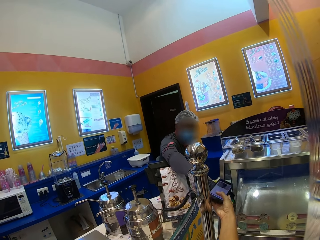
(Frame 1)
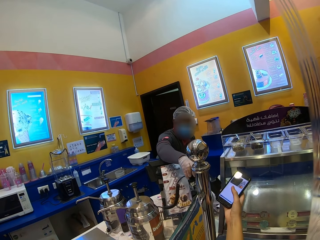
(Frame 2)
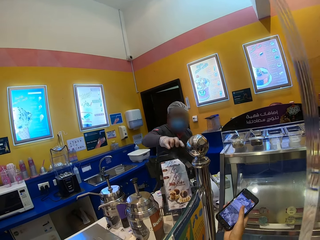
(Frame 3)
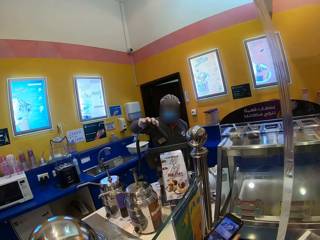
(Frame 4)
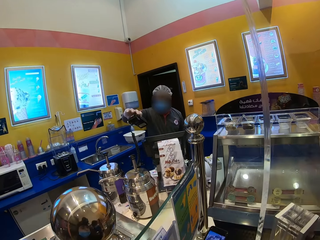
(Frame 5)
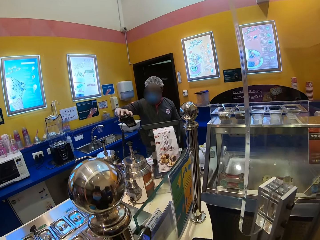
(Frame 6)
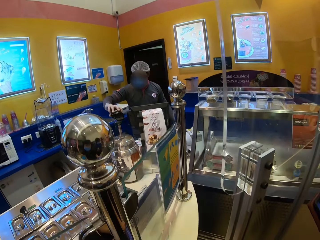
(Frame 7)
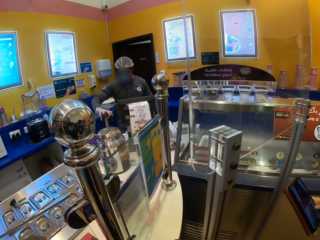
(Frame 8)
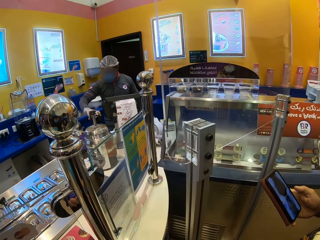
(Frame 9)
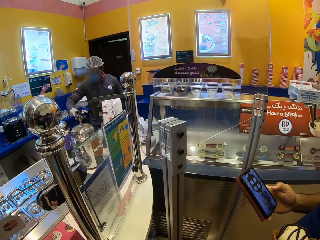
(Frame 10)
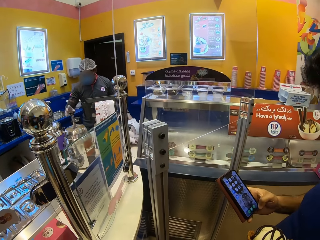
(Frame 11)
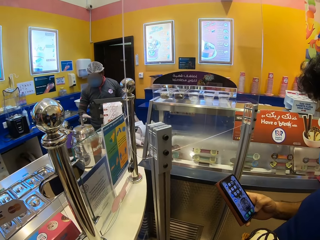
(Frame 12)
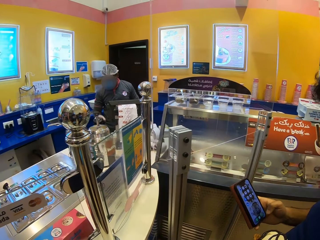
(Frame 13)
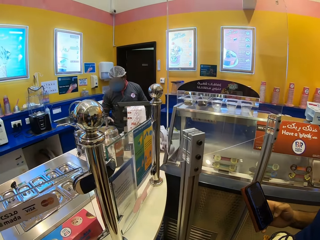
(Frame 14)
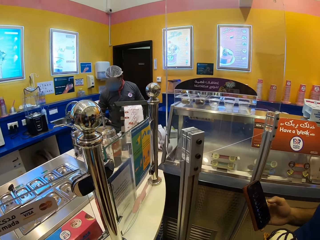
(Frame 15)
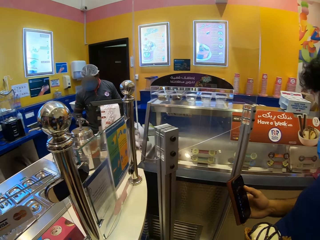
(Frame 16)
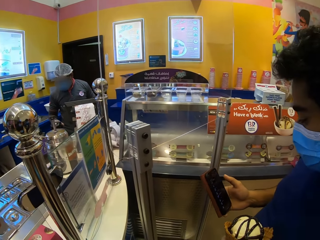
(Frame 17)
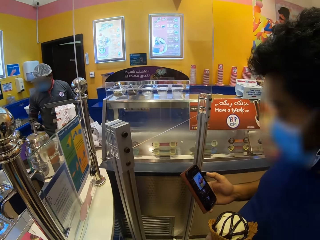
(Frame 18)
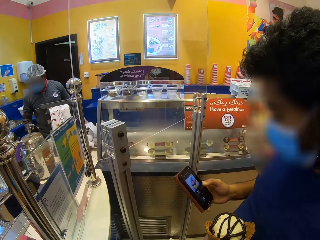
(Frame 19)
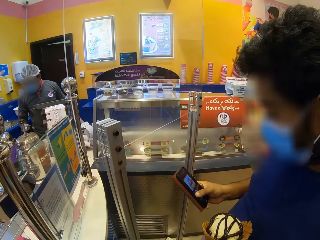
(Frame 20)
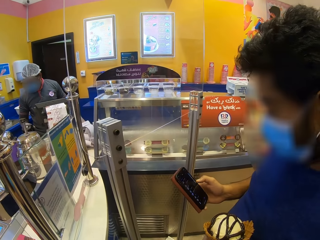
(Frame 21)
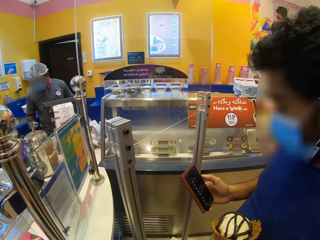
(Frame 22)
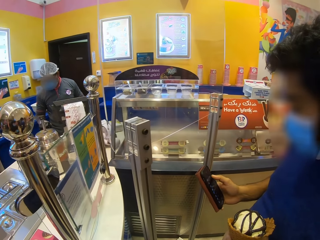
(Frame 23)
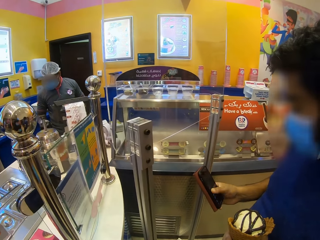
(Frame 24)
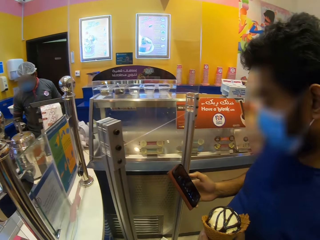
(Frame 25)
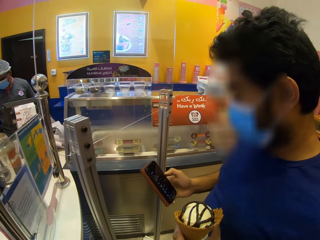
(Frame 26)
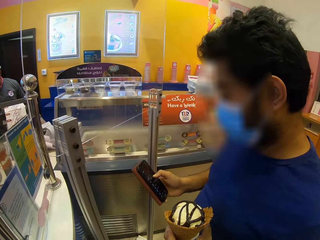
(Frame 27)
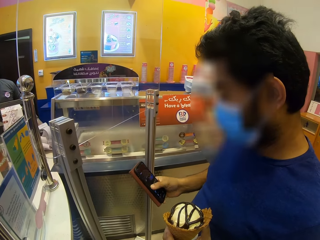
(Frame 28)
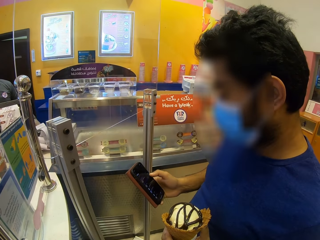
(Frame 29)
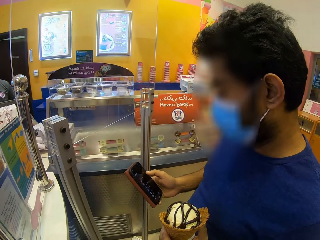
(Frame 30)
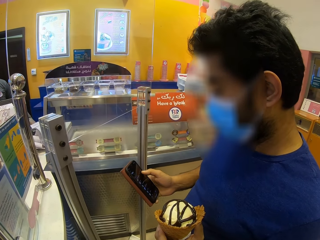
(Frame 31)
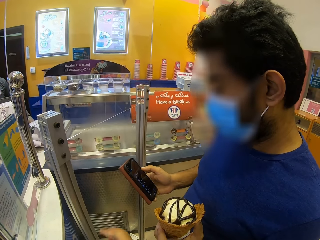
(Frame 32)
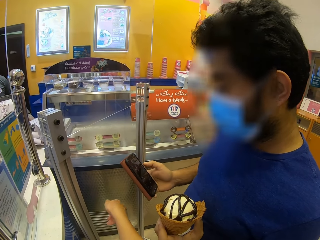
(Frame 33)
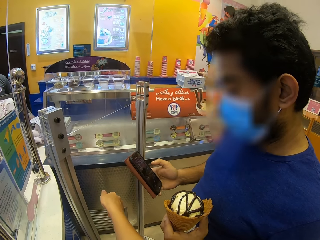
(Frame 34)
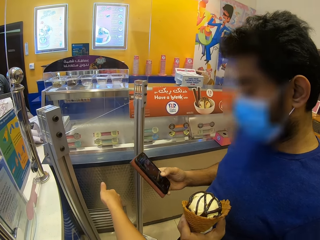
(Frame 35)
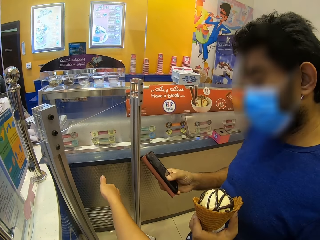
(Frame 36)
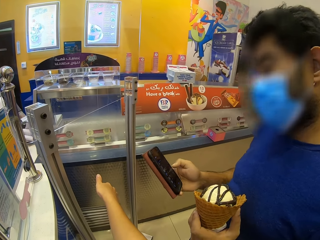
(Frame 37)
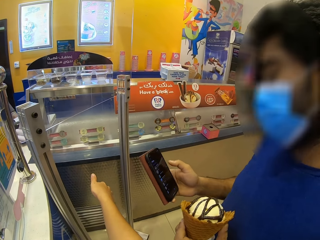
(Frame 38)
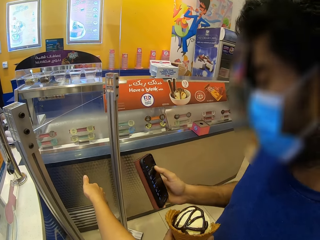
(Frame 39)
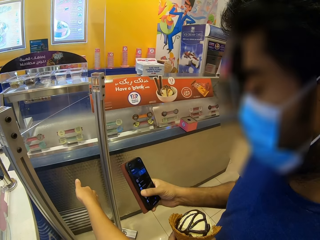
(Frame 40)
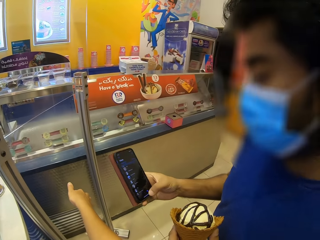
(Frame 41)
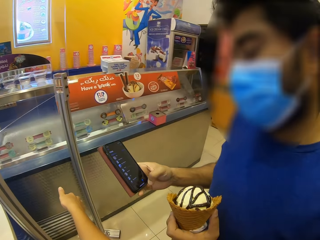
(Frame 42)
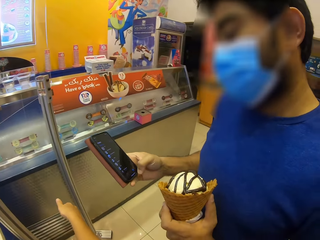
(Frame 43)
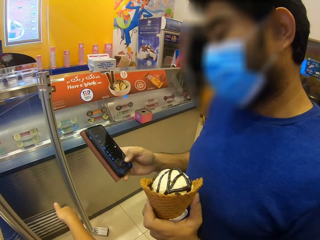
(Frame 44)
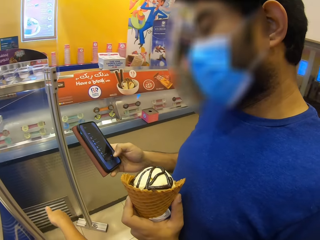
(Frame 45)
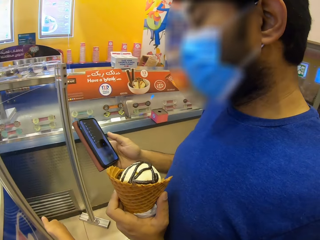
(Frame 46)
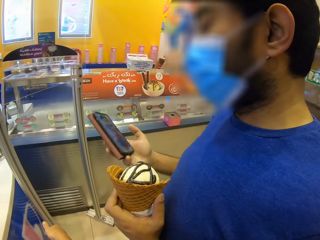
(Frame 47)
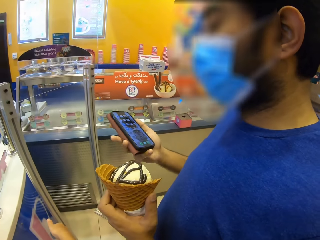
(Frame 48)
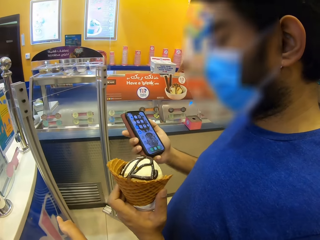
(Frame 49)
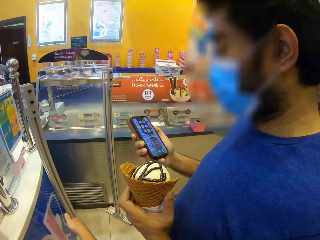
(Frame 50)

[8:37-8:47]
The camera wearer looks at the man. The man scrolls the phone. The camera wearer moves the right hand. The man scrolls the phone. The camera wearer points a finger.

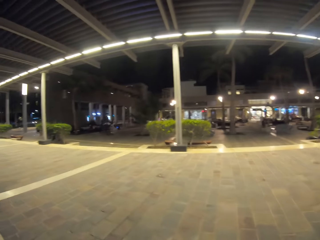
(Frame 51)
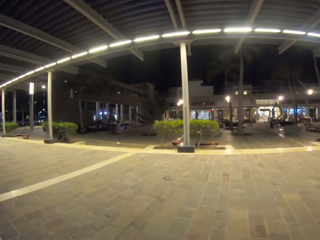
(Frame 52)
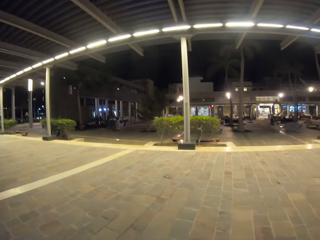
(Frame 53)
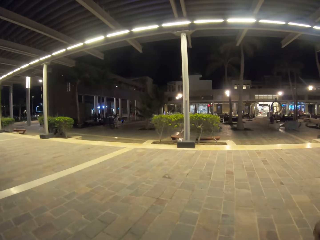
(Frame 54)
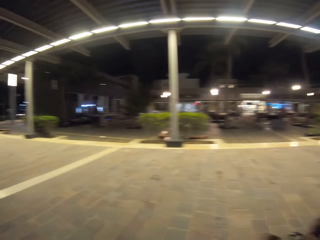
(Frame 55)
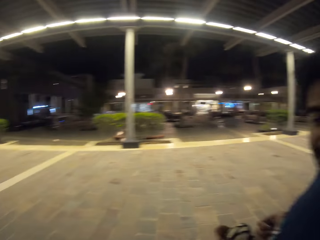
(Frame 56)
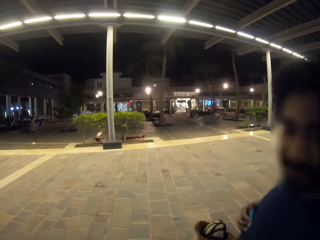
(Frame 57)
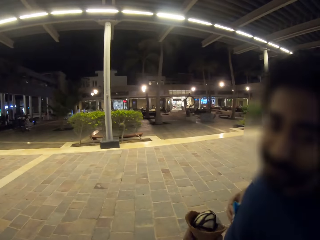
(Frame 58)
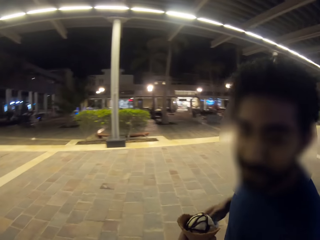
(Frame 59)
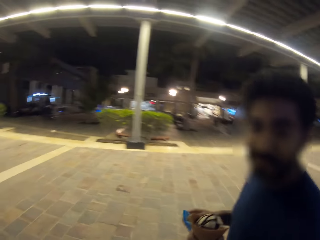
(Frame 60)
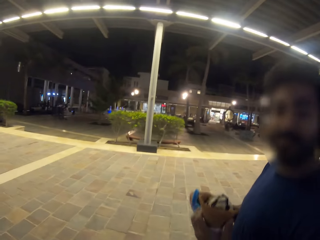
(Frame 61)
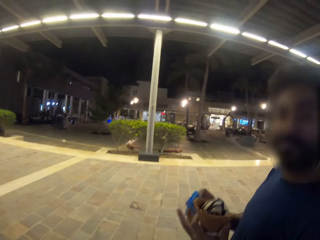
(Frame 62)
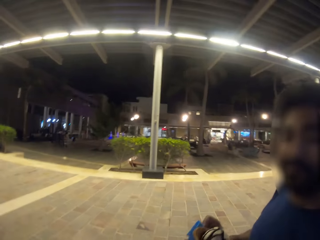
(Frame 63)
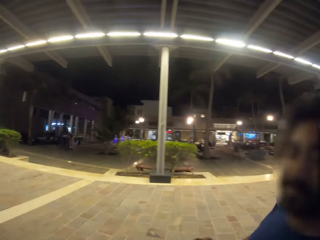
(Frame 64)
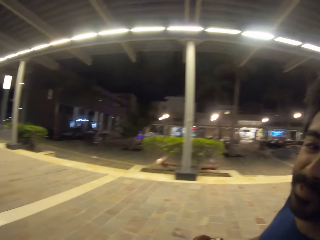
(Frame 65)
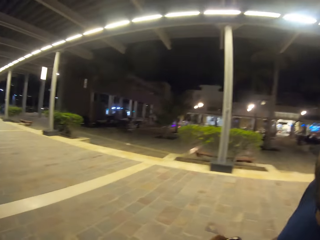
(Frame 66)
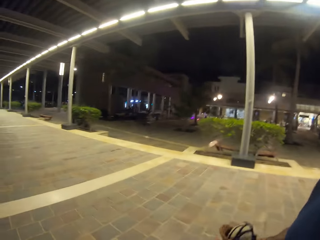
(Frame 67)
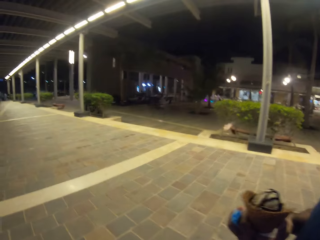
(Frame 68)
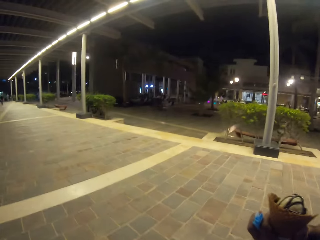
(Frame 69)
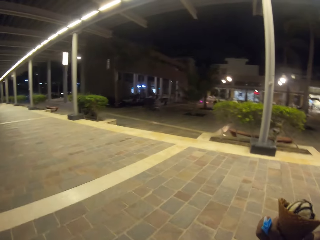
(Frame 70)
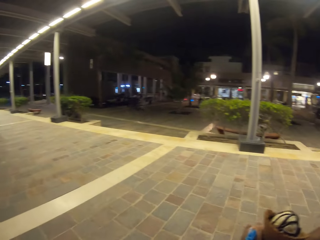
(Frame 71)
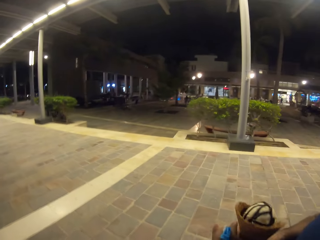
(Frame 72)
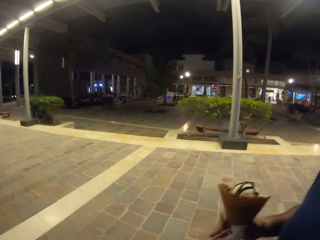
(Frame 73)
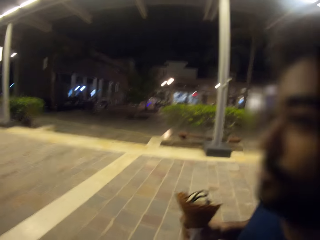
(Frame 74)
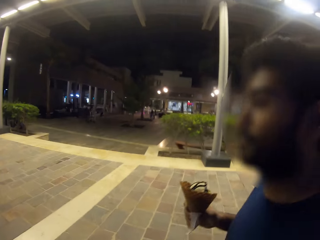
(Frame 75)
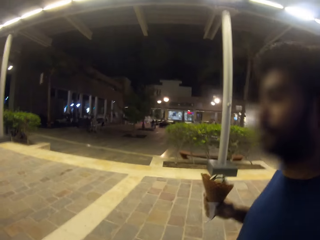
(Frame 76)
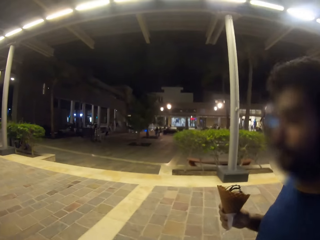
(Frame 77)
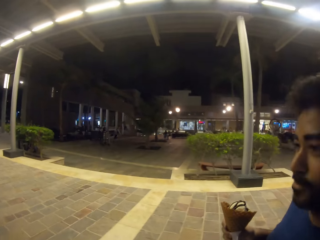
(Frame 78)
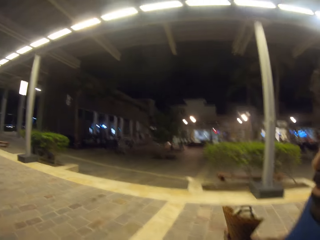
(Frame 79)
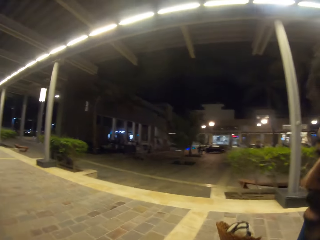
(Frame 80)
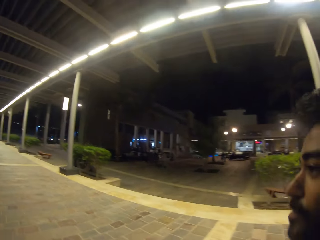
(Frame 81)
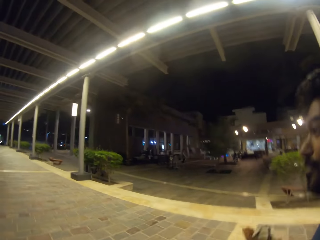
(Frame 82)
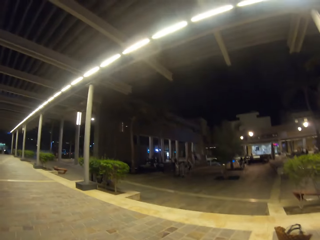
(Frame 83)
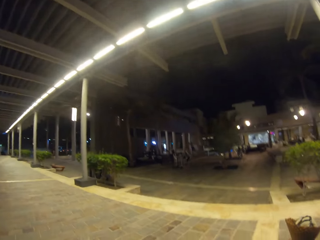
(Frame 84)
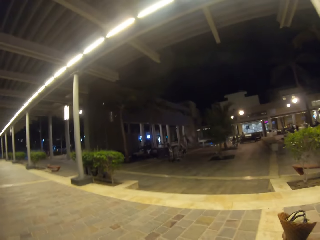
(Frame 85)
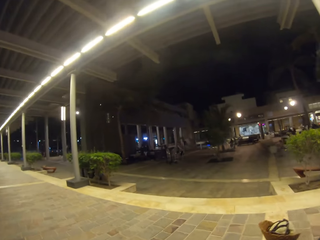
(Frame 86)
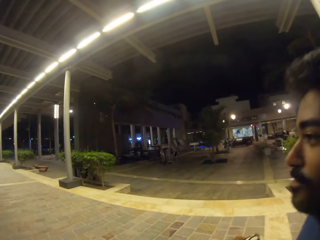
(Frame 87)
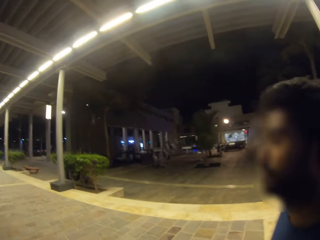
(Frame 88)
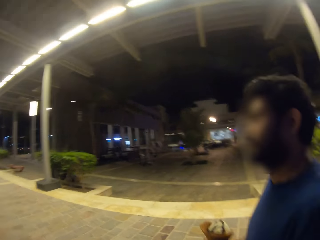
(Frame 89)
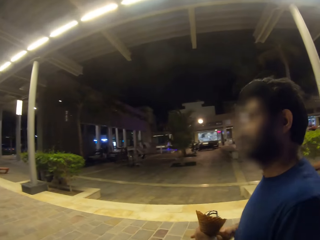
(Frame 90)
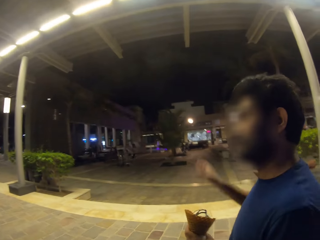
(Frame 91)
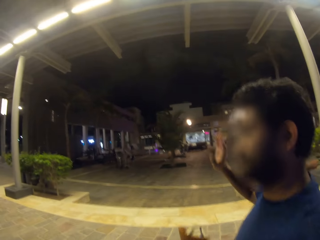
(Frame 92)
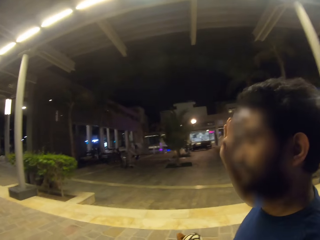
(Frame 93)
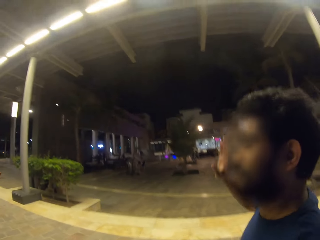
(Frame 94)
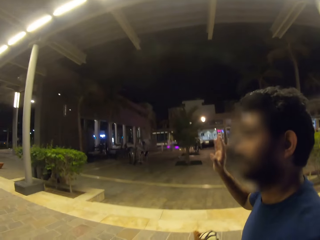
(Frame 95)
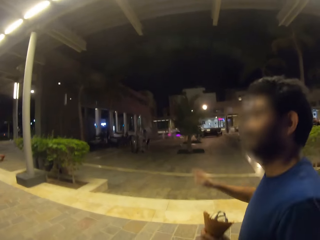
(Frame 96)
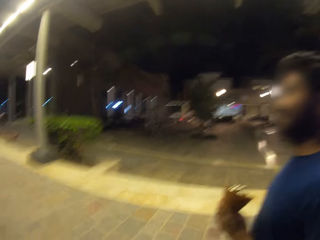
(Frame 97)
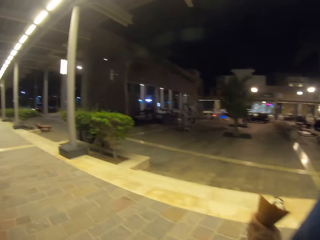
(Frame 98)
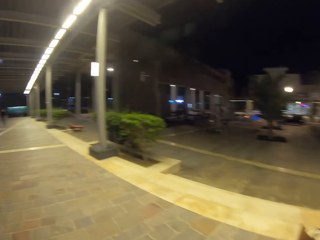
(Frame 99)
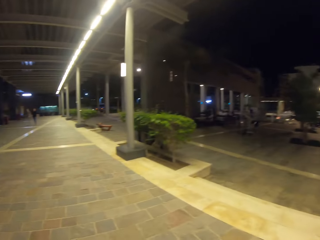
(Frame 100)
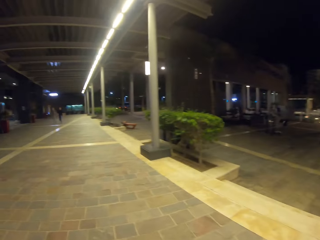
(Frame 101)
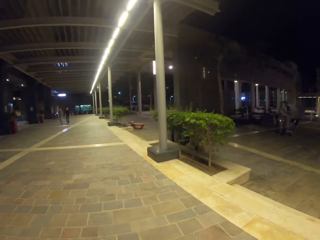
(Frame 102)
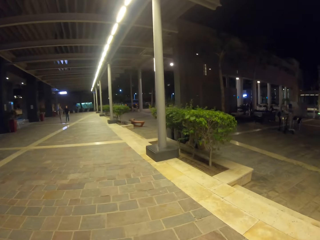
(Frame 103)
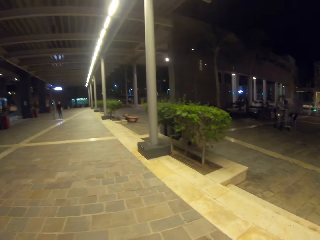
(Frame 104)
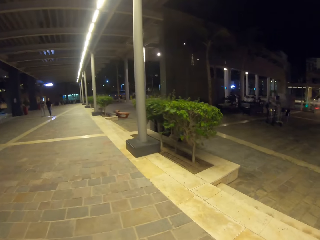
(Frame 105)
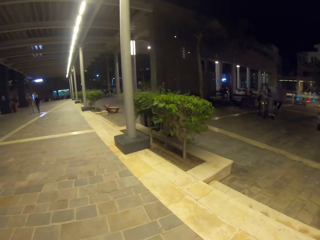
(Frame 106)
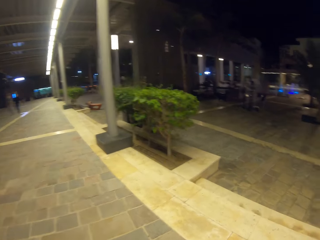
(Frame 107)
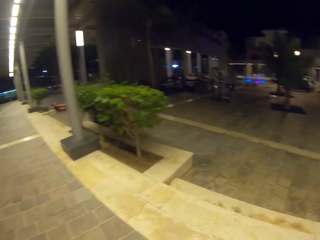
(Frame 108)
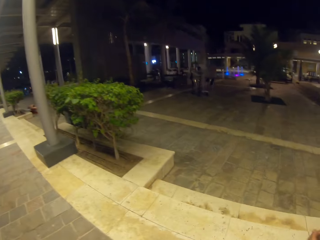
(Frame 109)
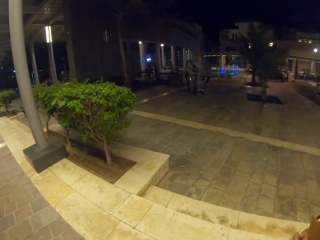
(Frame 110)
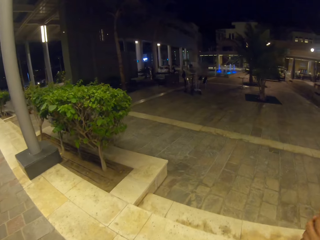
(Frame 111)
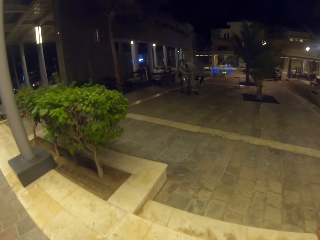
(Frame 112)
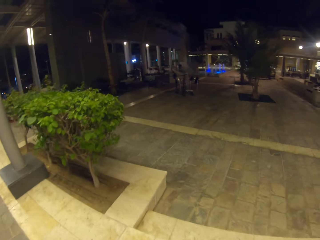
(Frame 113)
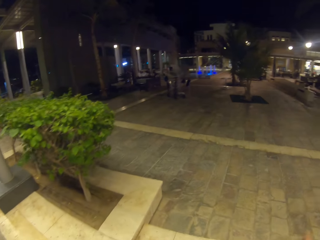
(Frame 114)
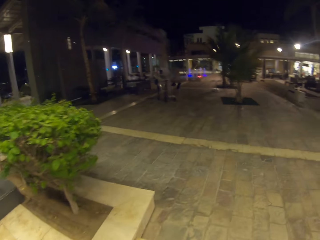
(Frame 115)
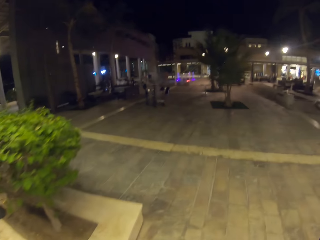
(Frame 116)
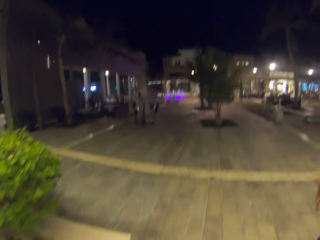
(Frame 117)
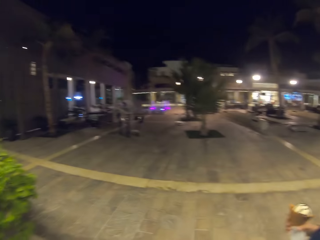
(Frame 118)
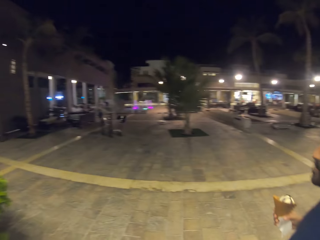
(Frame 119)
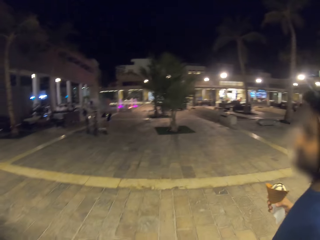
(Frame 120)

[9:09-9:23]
The man converses with the camera wearer. The camera wearer walks on the pavement. The man waves the right hand. The camera wearer looks forward. They walk on the pavement.
